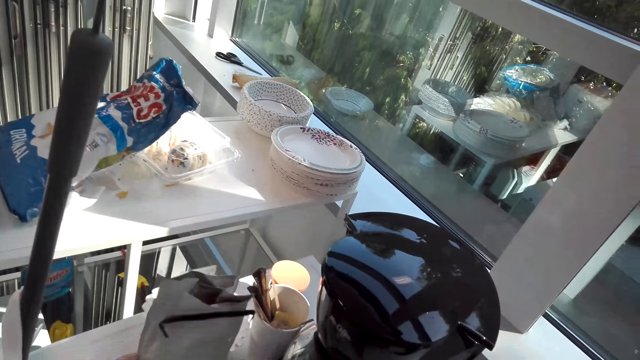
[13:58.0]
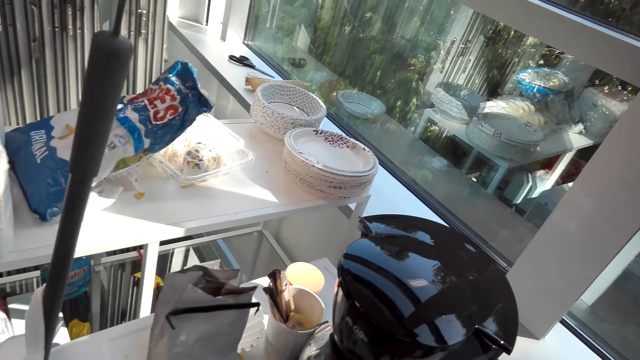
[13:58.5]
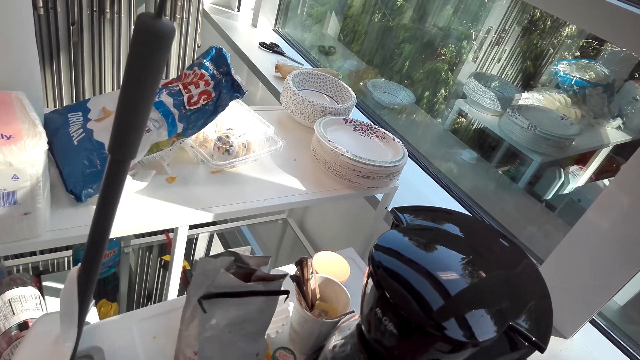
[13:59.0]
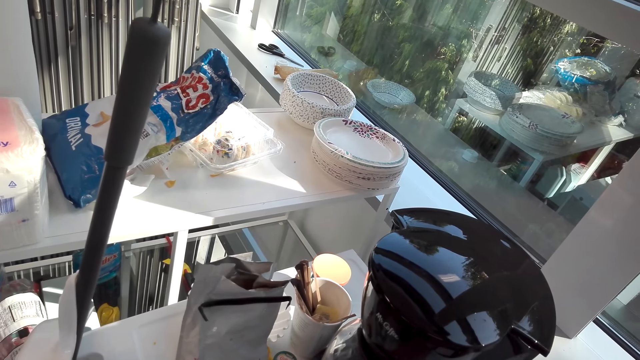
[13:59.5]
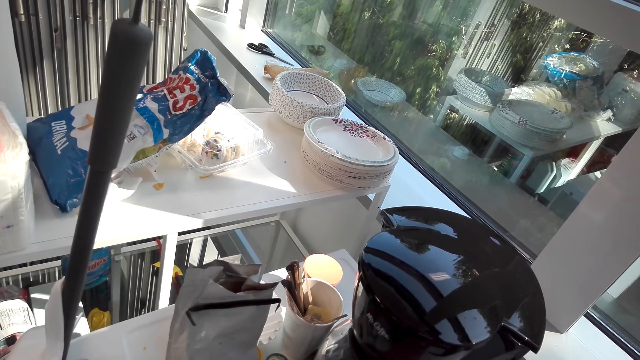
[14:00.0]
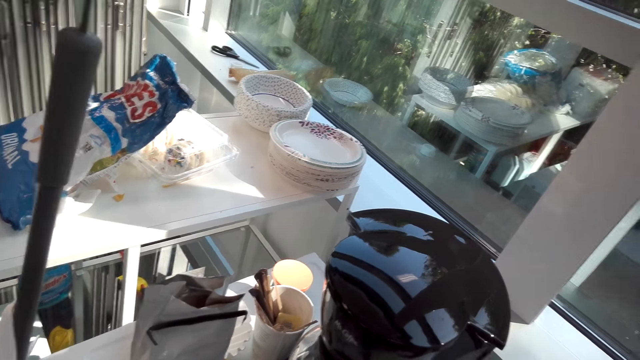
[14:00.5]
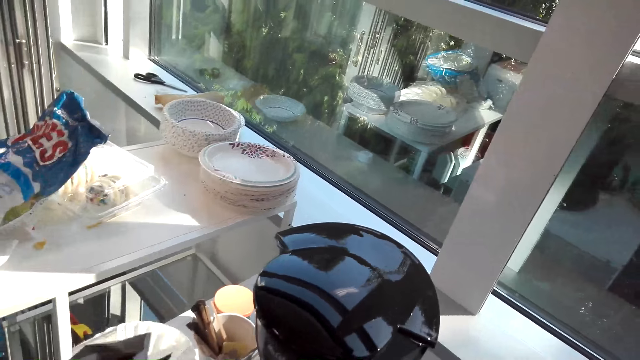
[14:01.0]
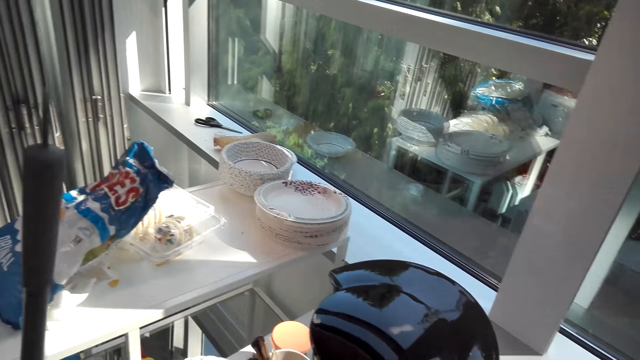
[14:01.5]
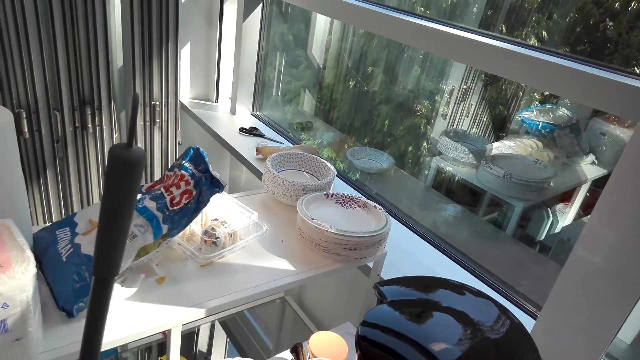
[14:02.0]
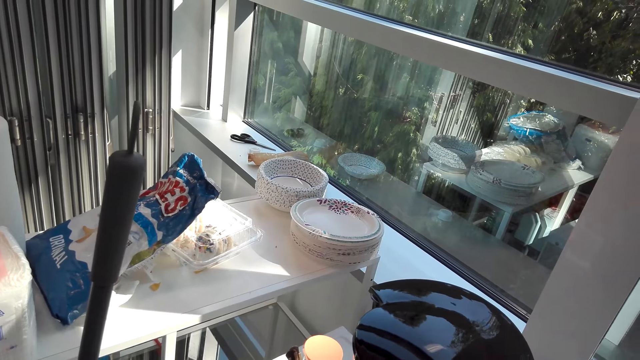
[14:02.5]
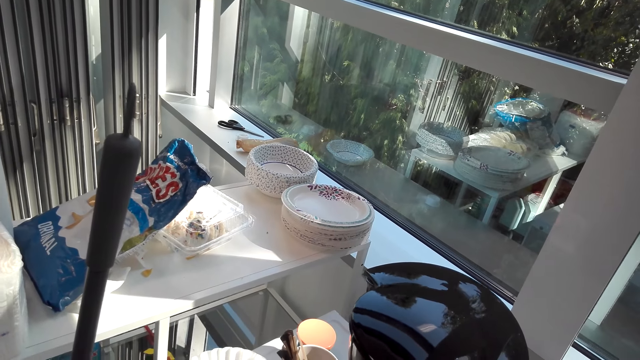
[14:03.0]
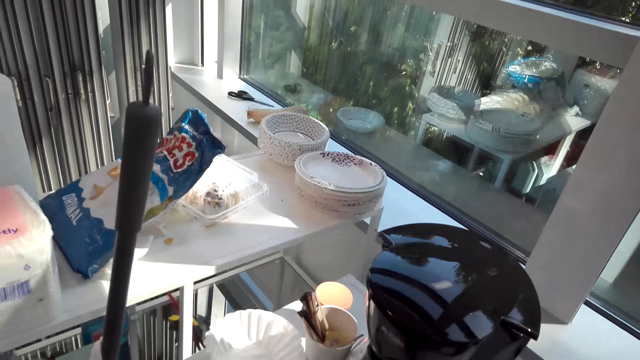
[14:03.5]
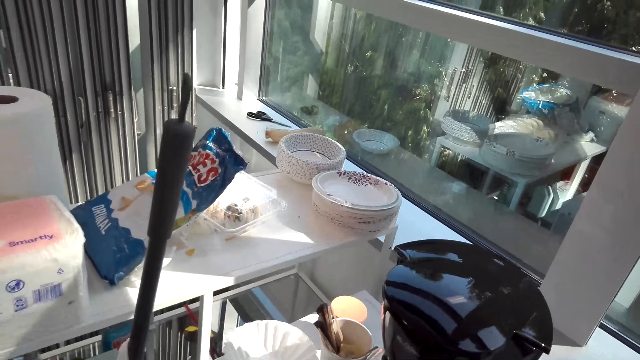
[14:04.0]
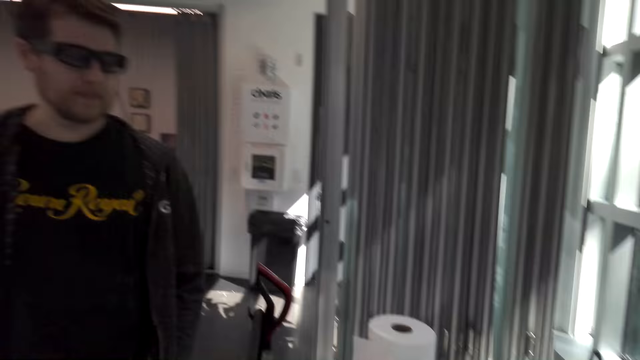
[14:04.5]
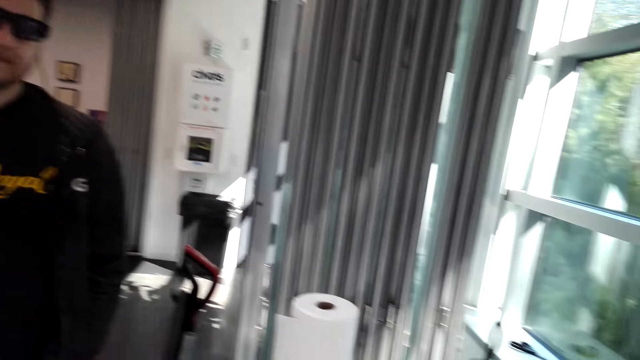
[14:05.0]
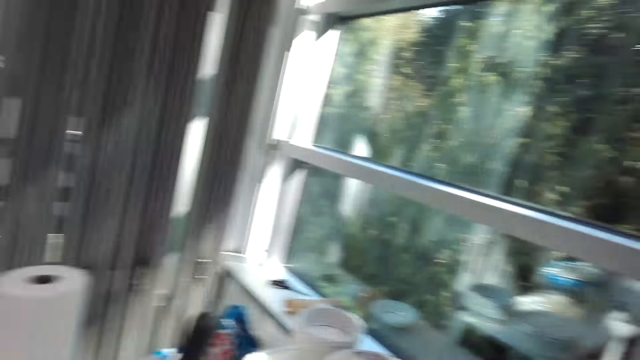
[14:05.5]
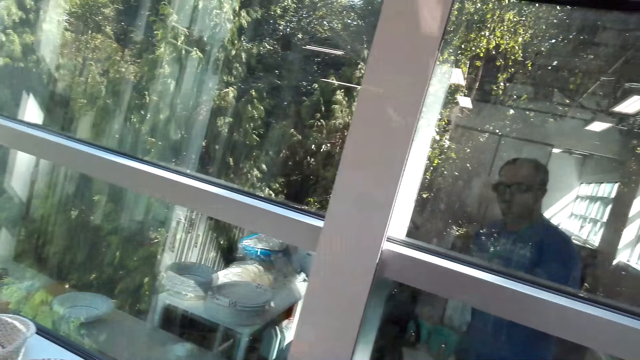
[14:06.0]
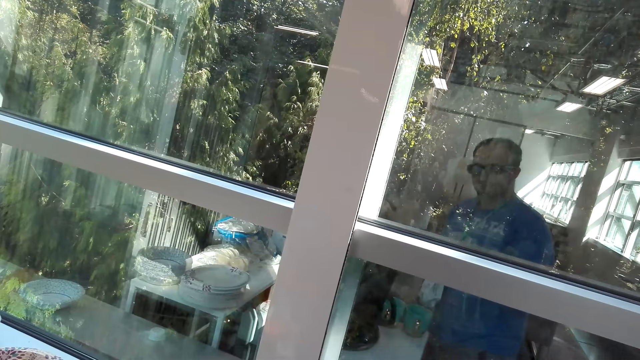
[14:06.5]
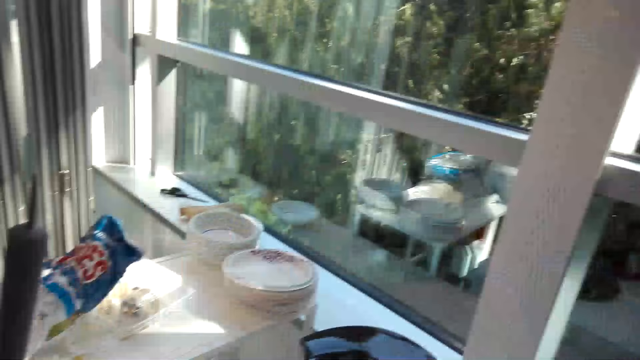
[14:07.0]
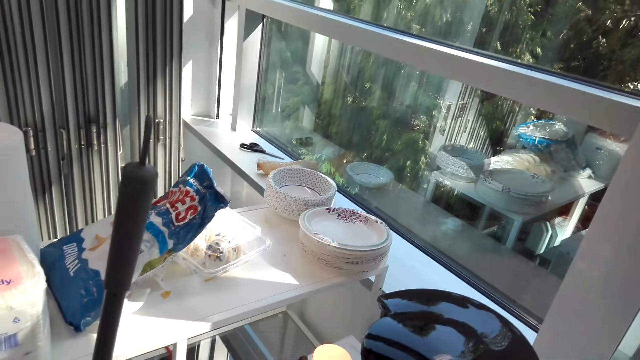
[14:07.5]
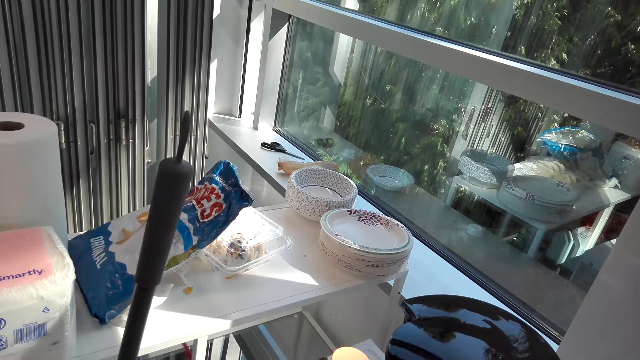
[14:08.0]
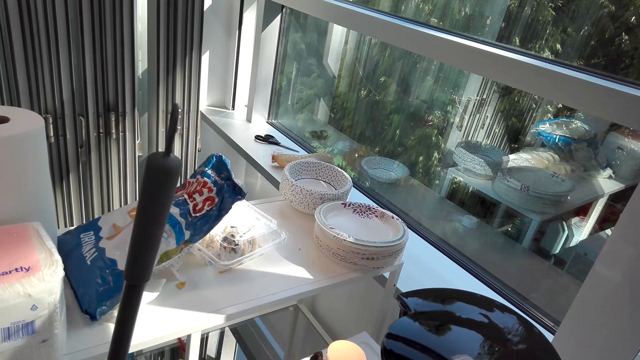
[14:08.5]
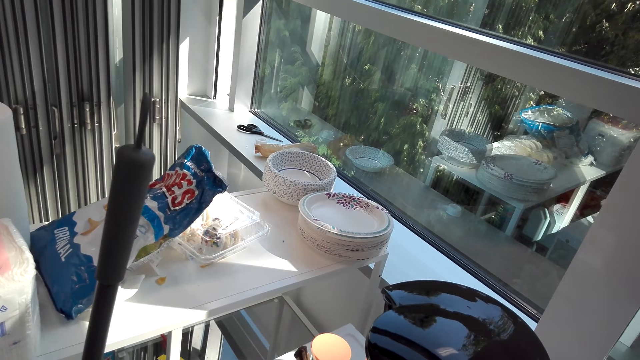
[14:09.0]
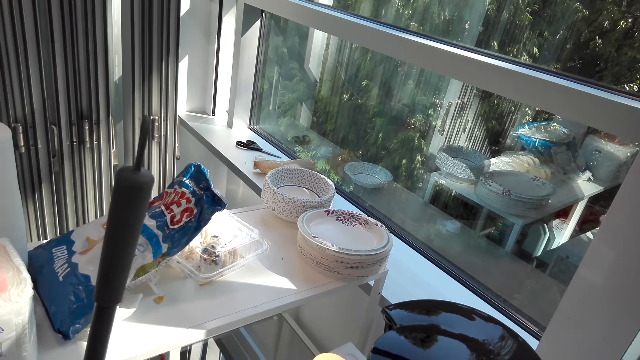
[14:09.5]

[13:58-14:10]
The camera wearer picks up the coffee pack. They fold the coffee pack. A person speaks to the camera wearer.

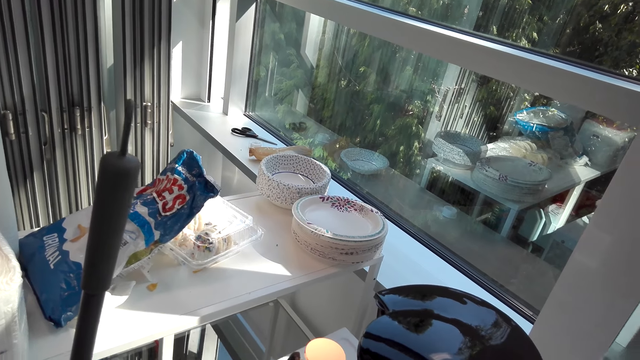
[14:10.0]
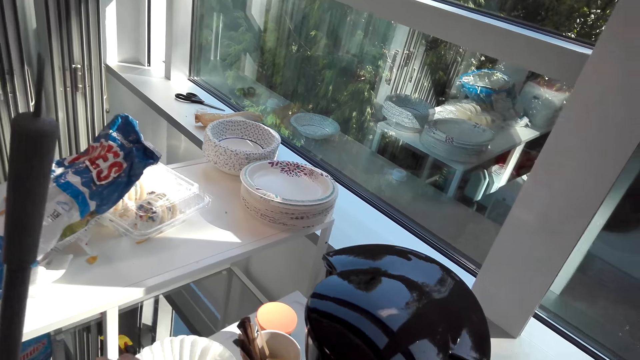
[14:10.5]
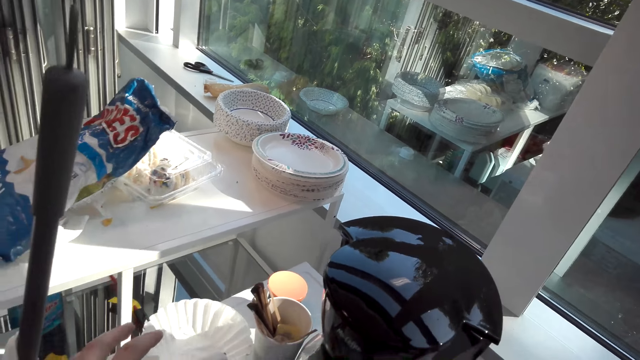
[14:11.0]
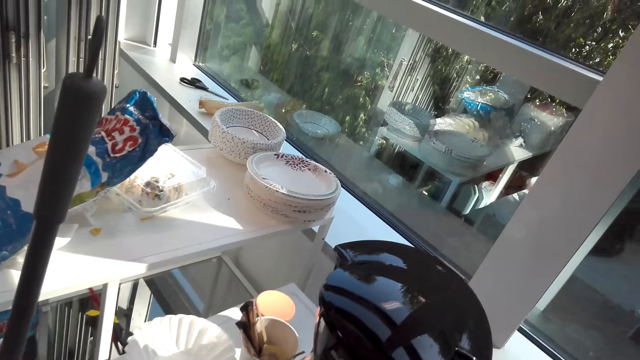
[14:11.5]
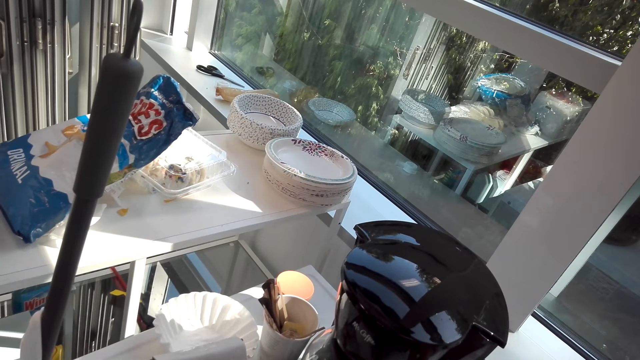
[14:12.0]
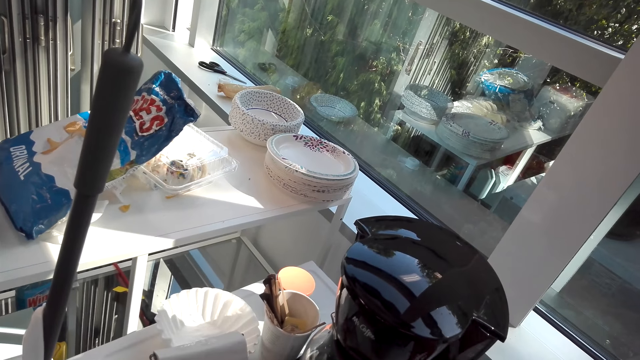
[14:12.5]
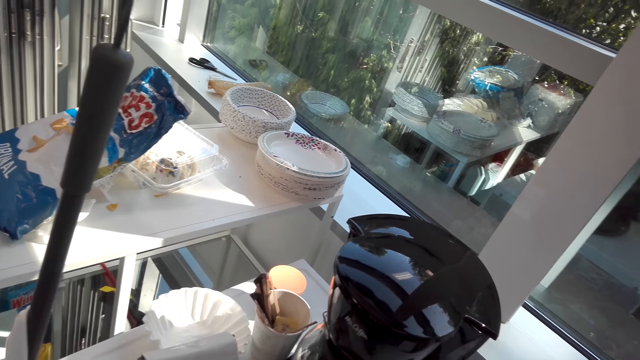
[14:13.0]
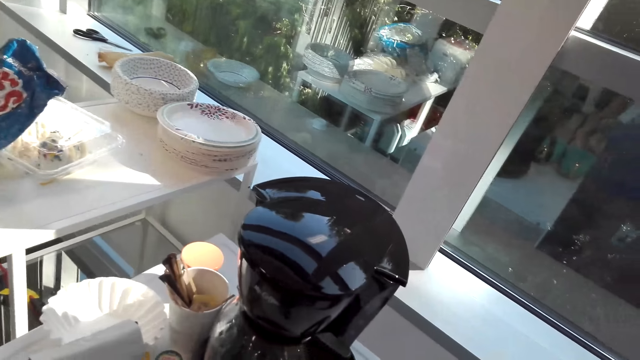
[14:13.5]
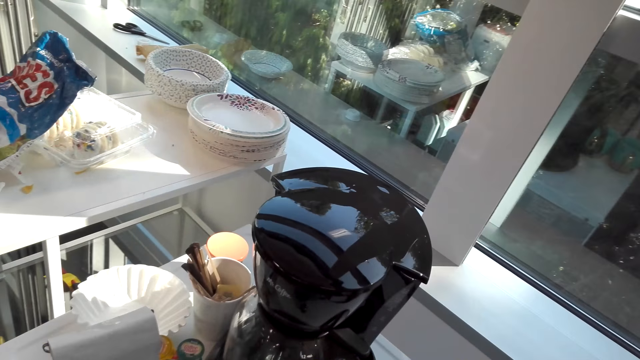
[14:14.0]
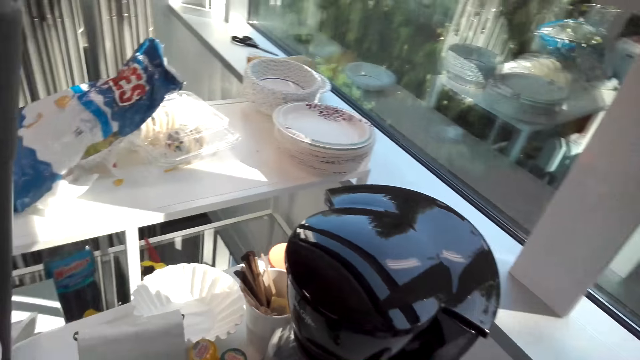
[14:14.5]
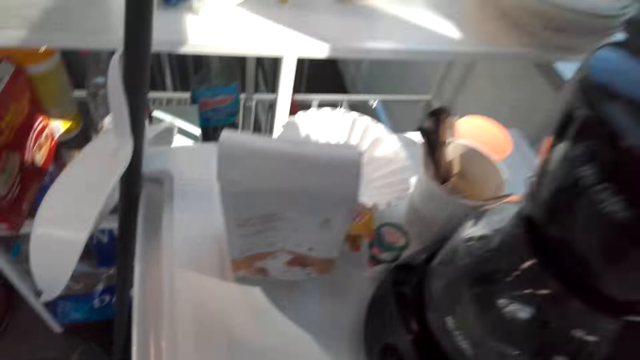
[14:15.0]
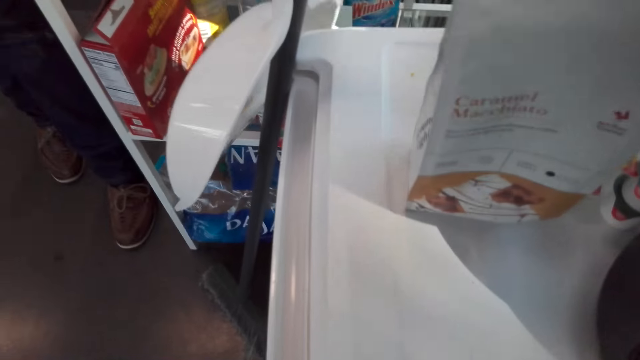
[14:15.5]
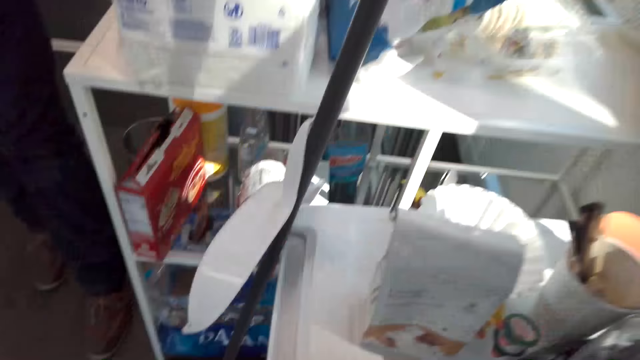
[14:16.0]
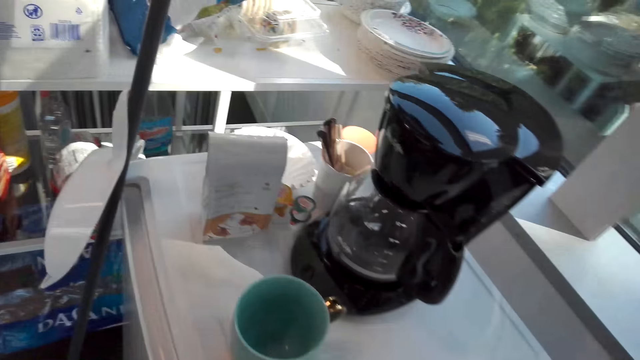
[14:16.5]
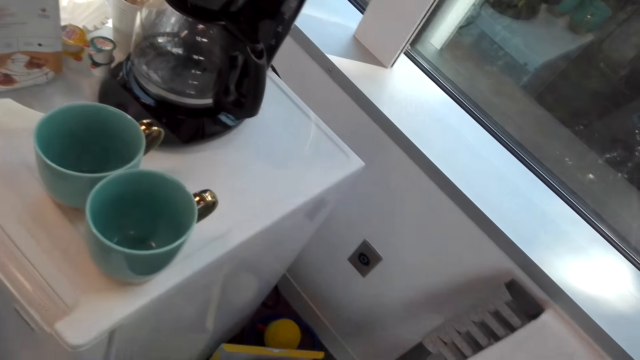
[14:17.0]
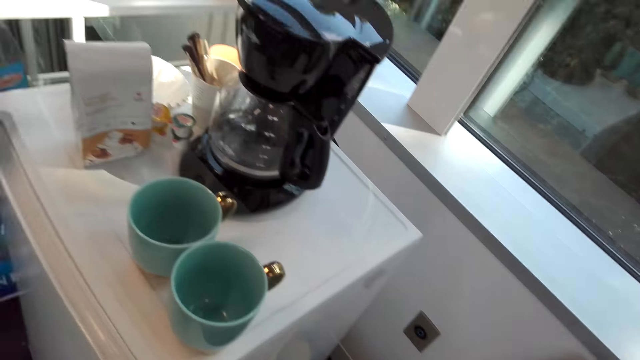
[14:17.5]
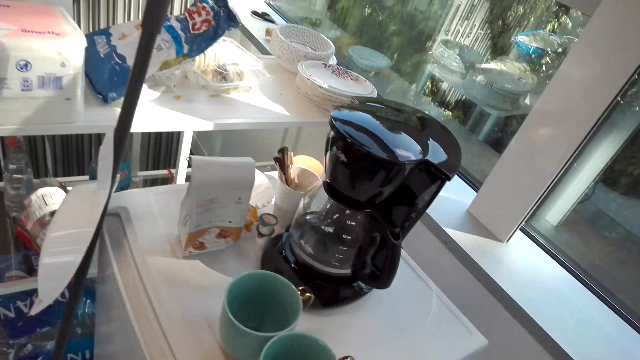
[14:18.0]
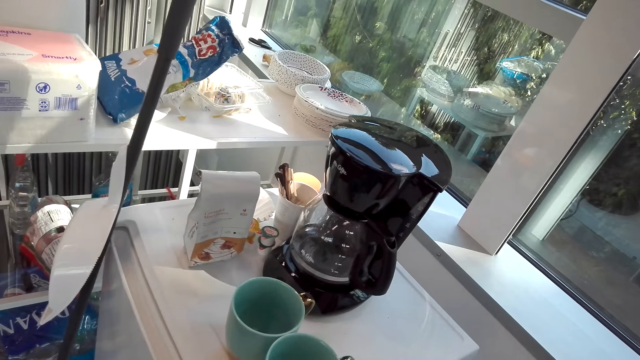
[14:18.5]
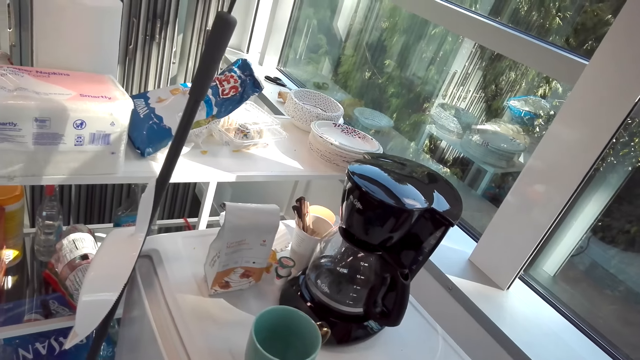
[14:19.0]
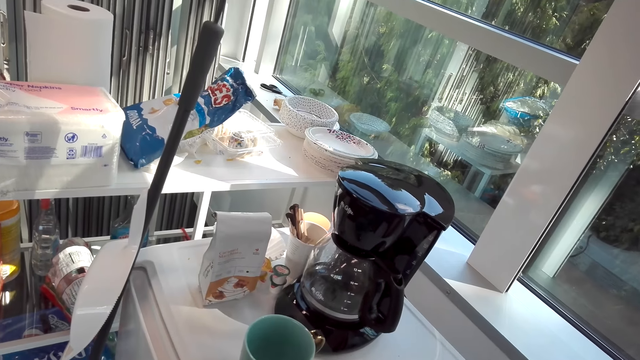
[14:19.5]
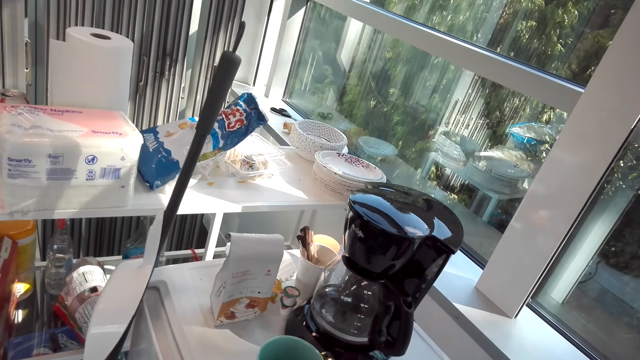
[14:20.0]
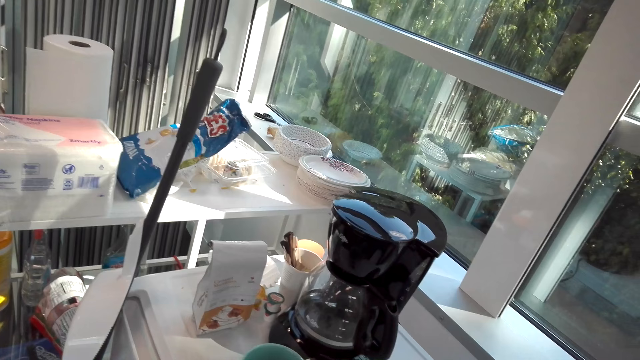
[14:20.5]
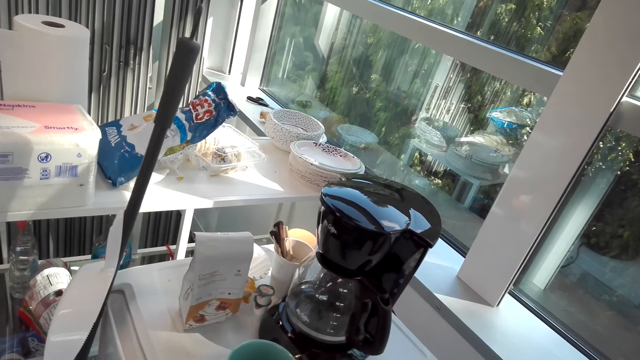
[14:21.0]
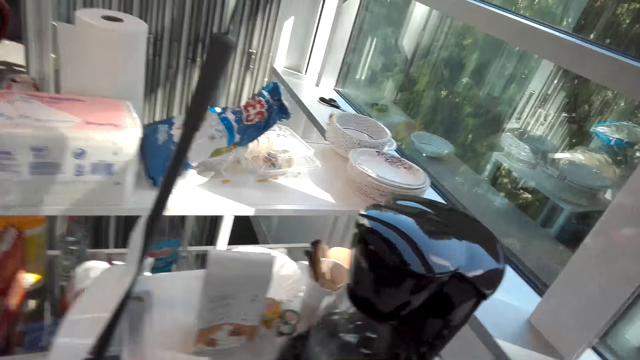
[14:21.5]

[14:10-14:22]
The camera wearer looks around the coffee station.
